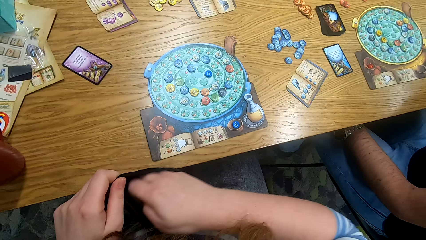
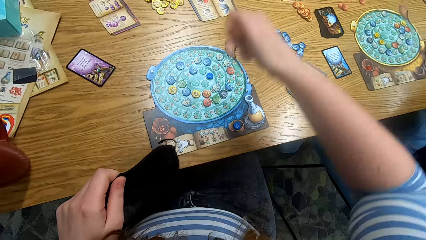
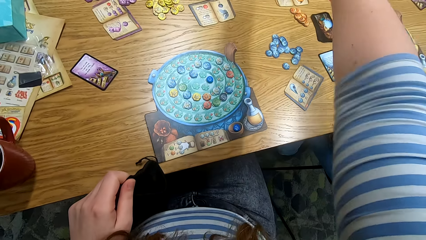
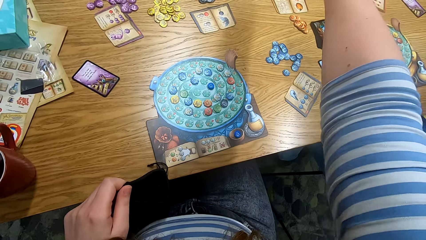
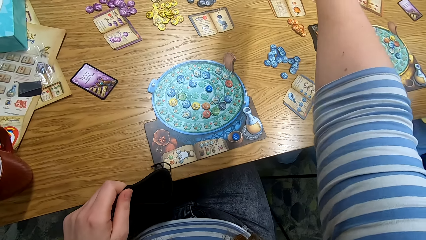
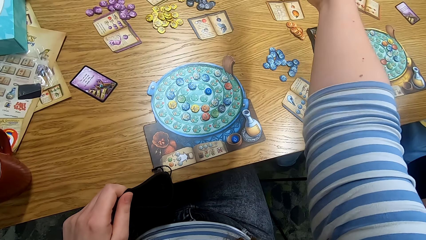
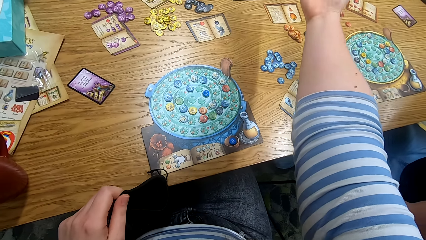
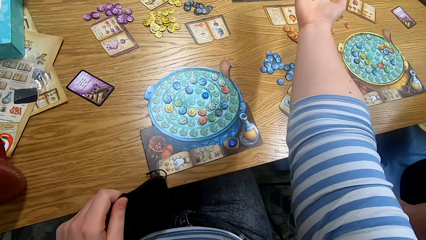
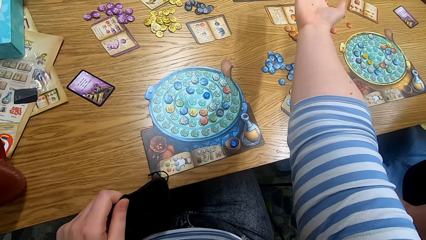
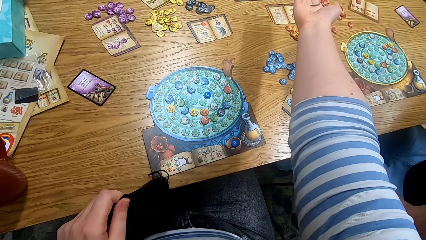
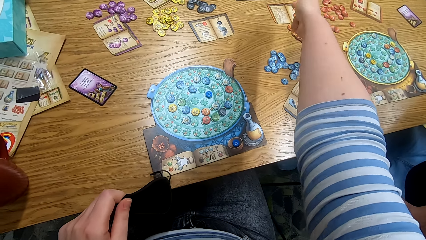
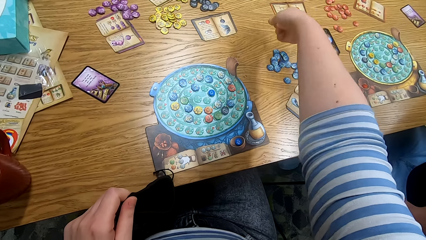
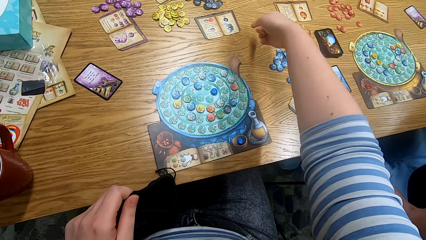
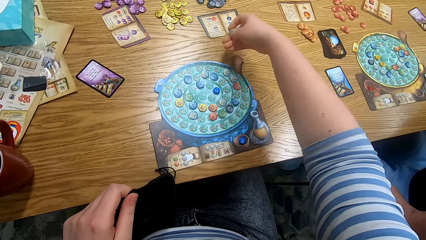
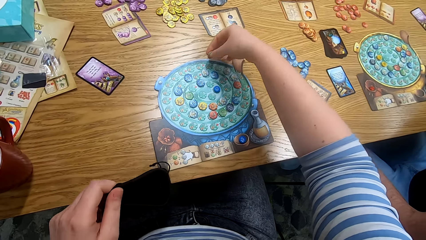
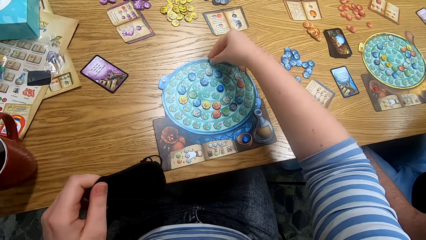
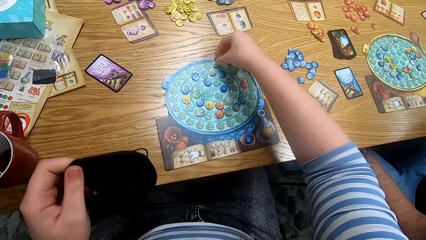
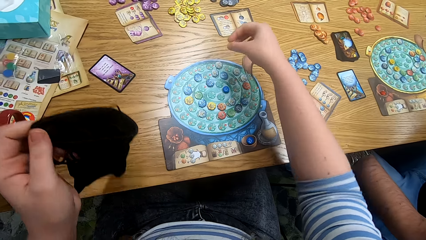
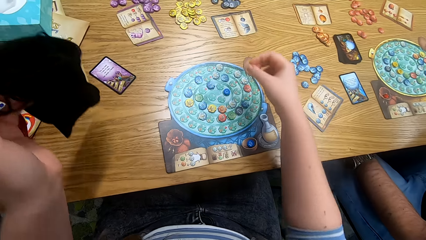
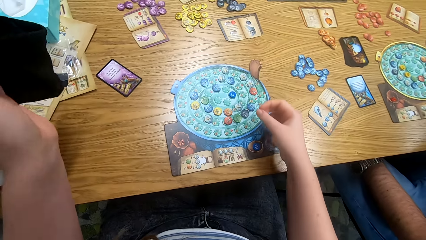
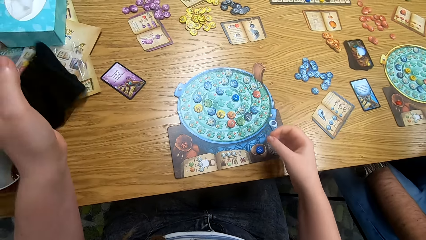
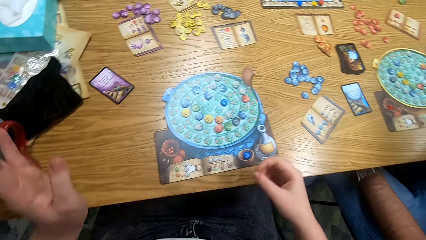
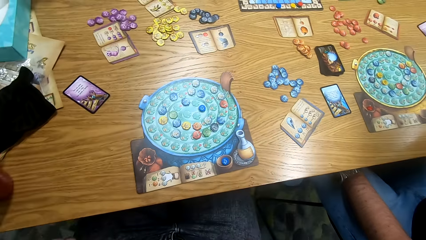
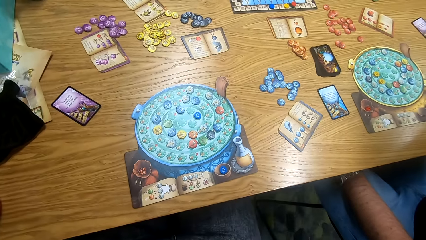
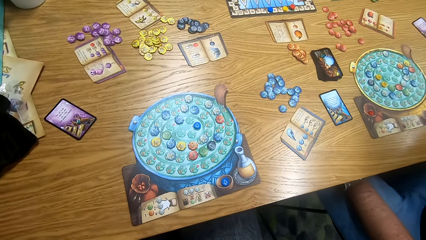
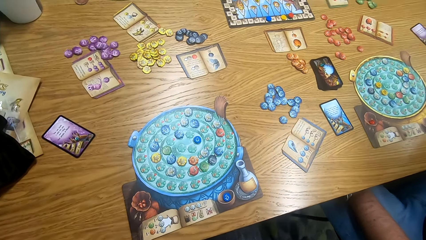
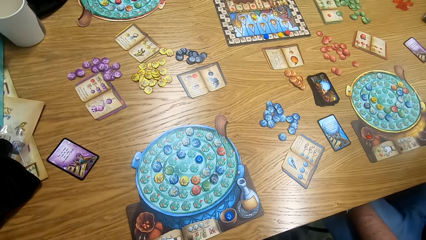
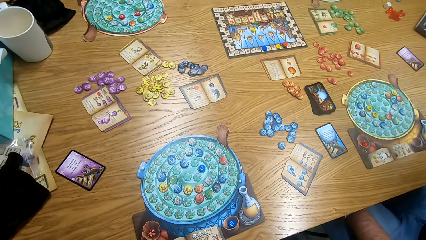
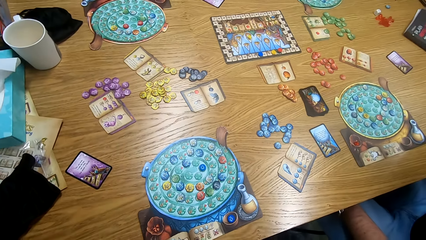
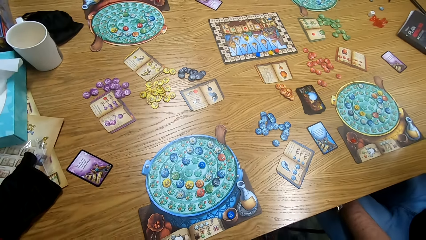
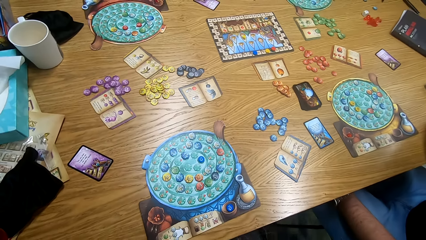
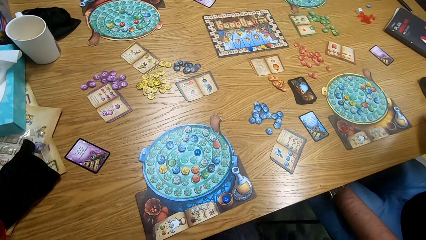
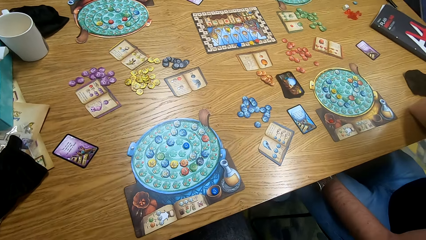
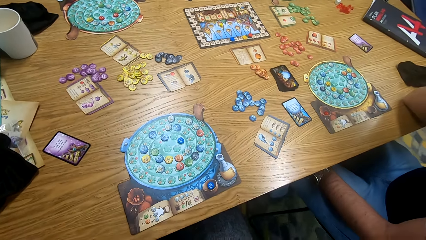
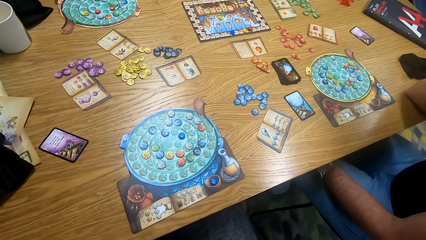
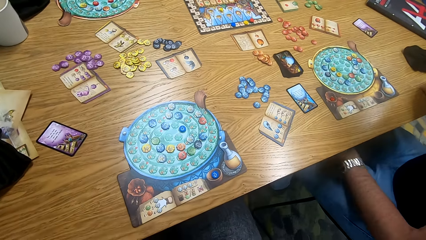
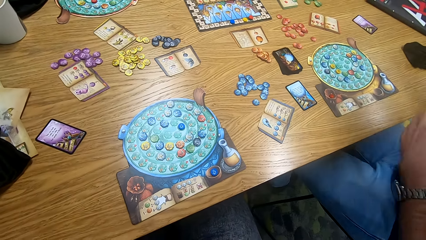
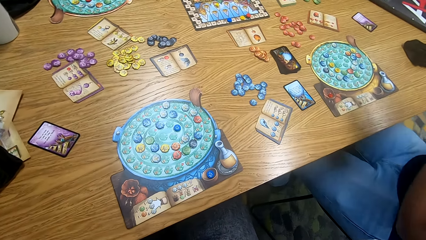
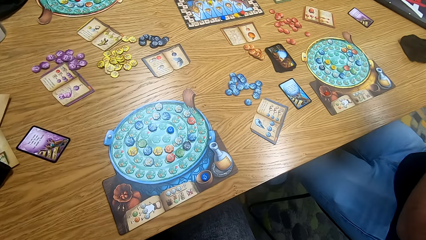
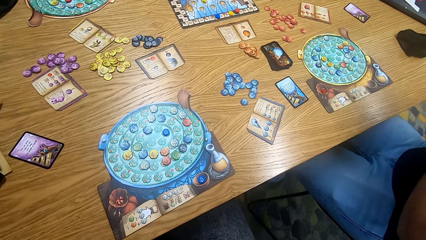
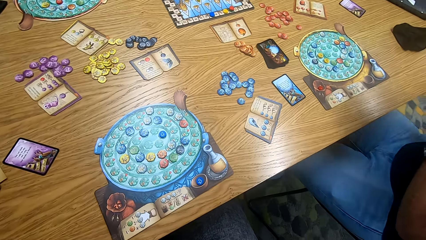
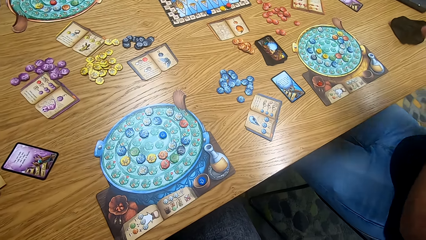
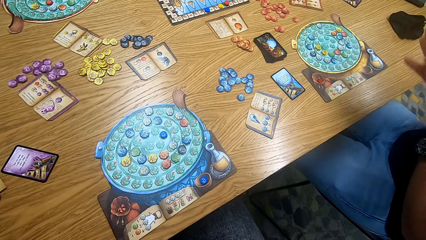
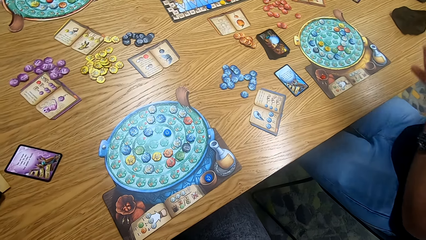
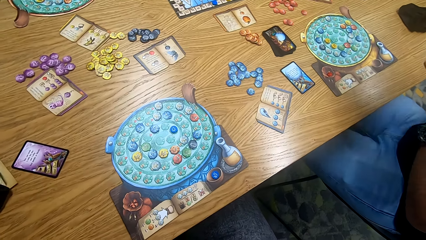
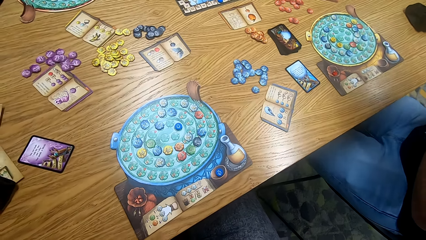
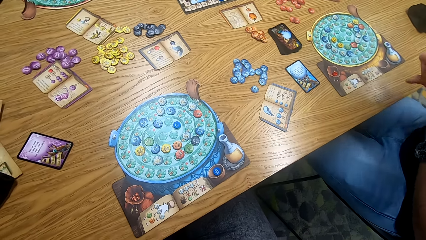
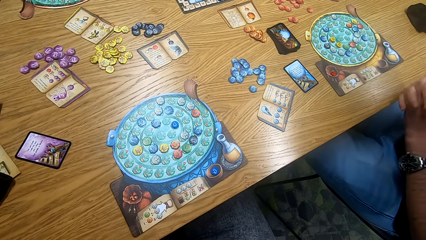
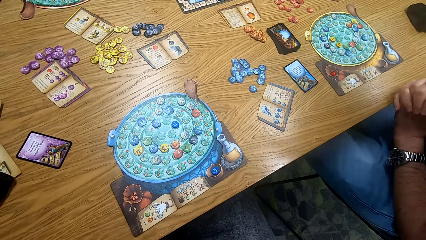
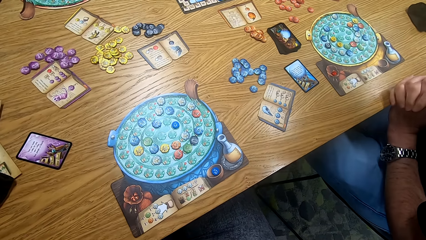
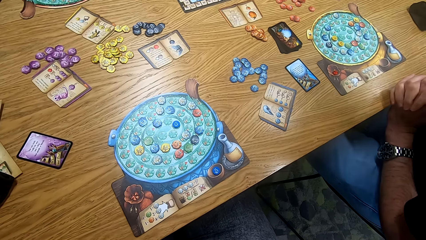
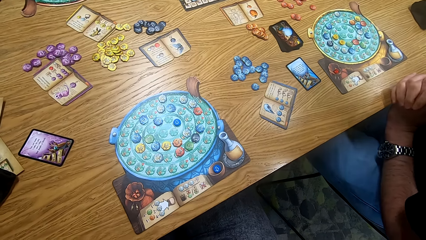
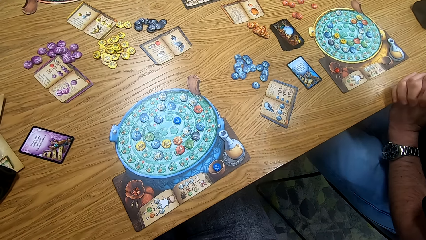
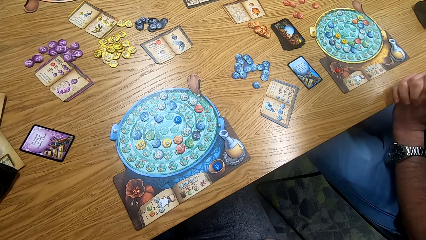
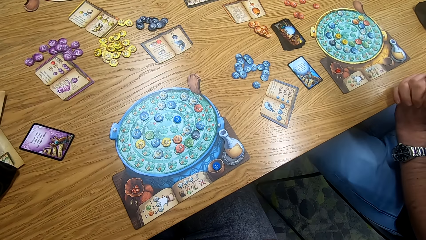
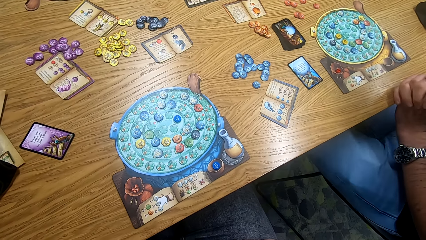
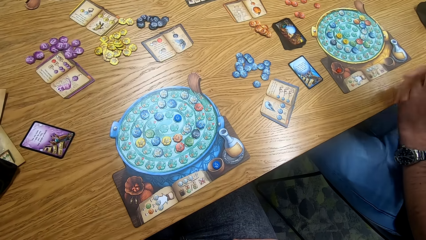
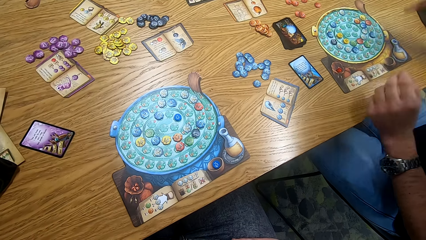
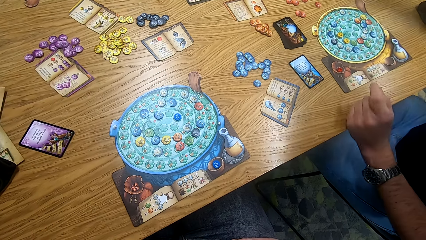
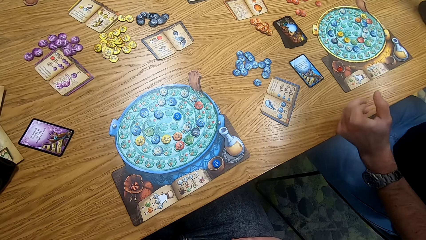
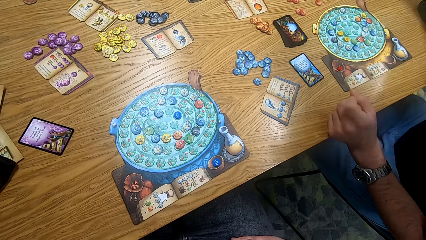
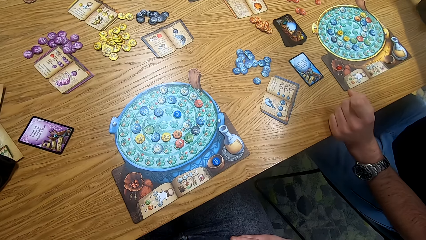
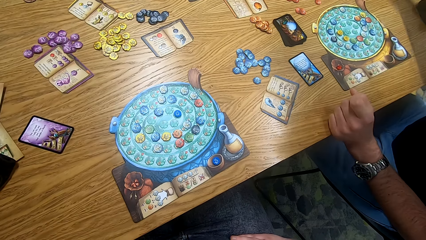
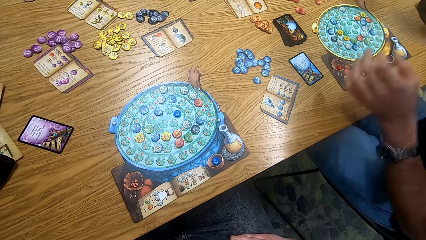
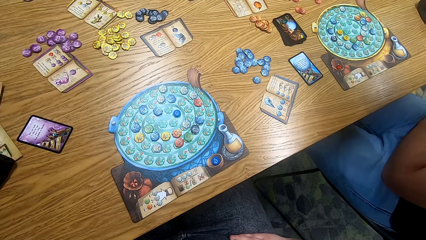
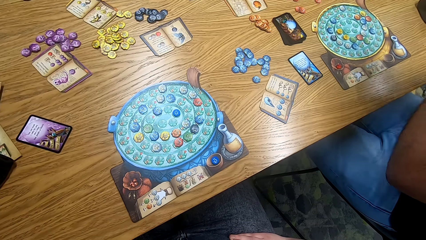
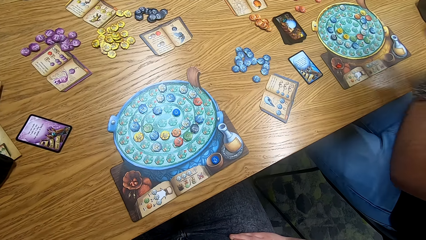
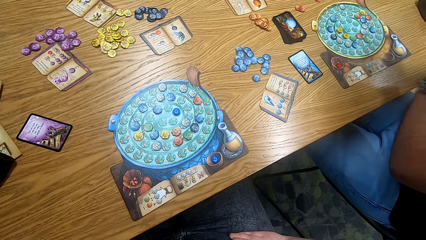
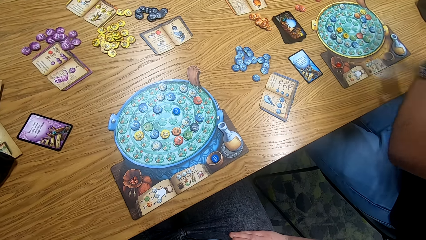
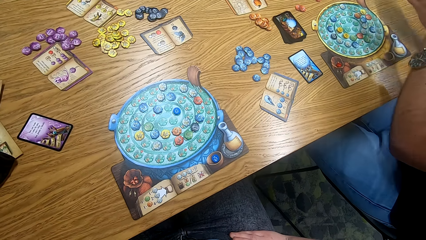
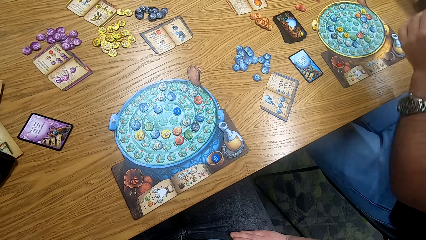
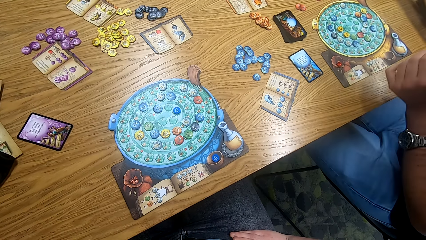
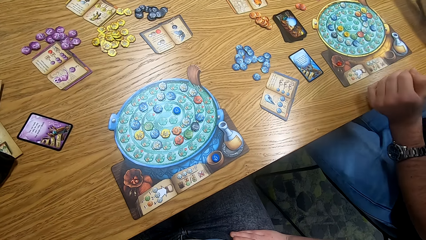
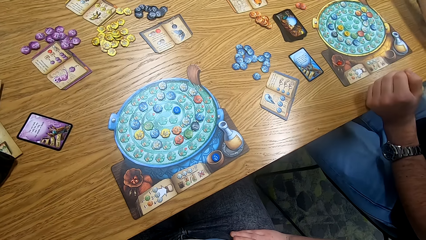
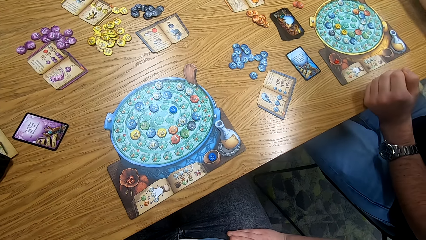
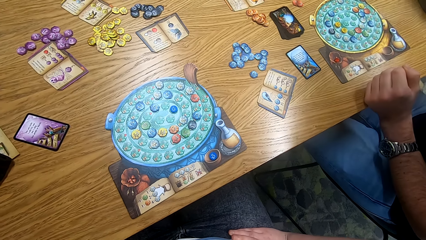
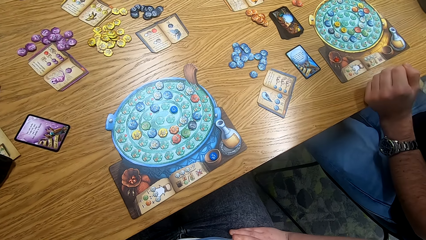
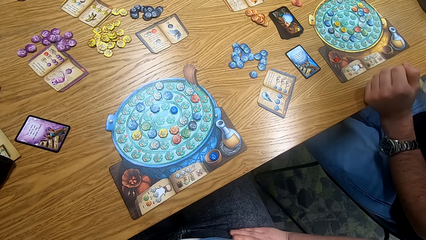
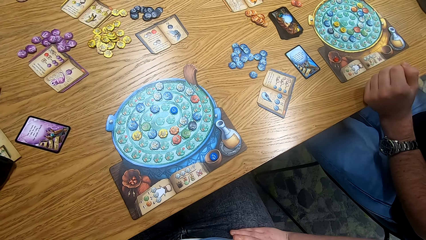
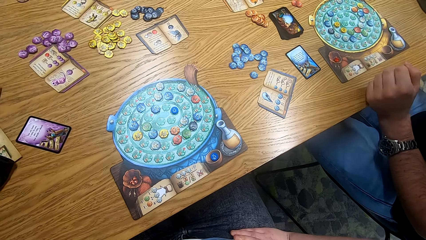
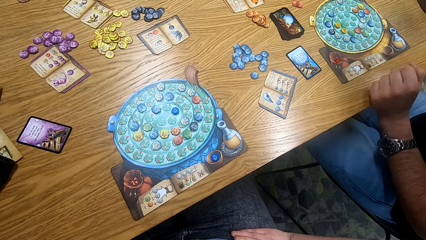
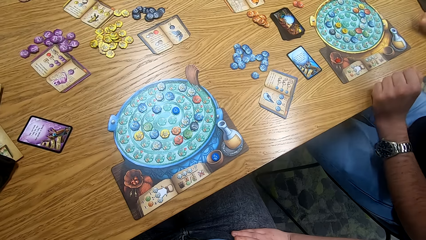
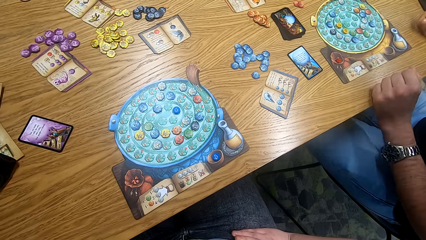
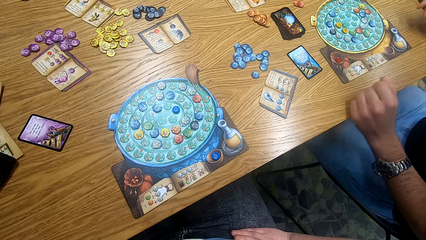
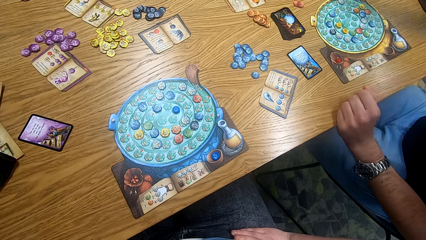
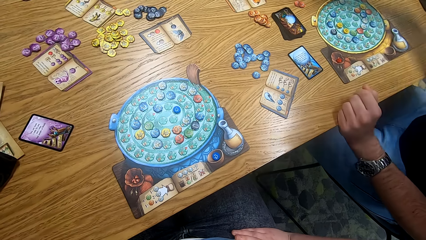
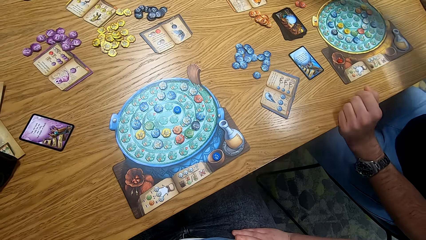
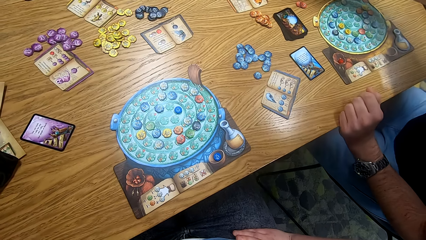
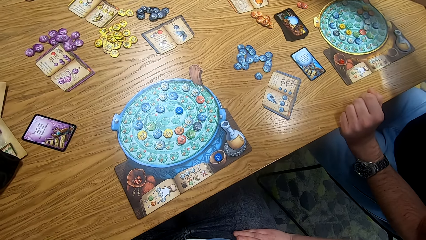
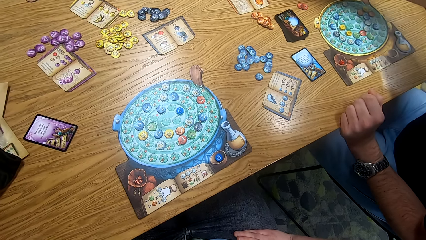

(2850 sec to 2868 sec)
The camera wearer removes the right hand from the bag. He straightens his right hand in the middle of the table. He unfolds the fist. He shows the token in his hand. He plays something. He places the token on the board. He drops the bag on the table. He looks at the table. A person rubs his hands together, places his hands on the table, rubs his hands together and places his hands on the table.
